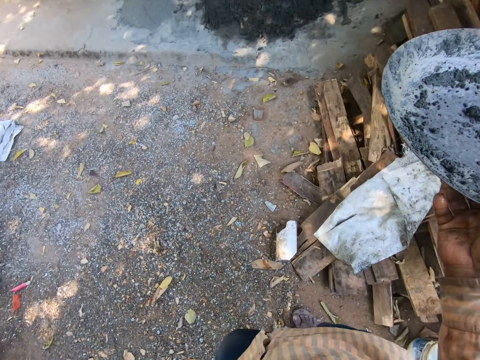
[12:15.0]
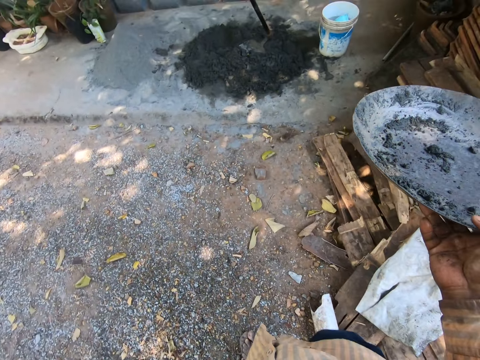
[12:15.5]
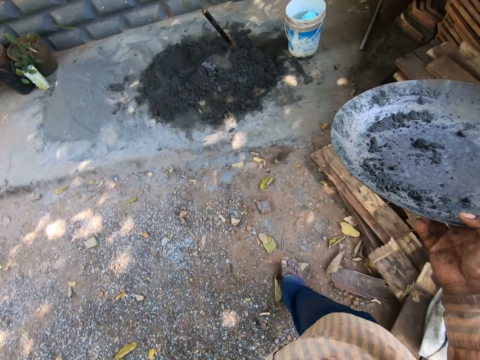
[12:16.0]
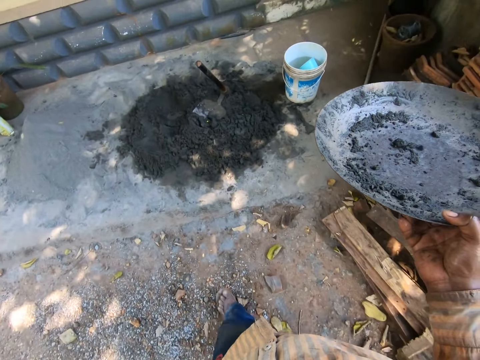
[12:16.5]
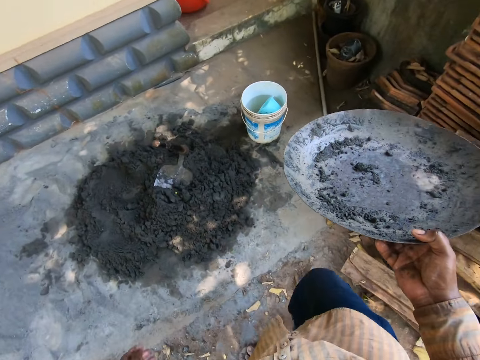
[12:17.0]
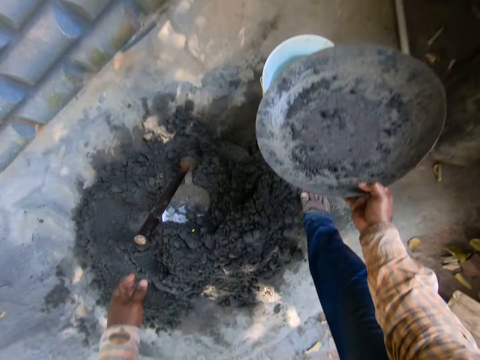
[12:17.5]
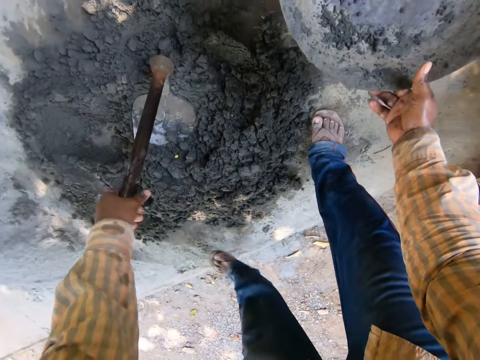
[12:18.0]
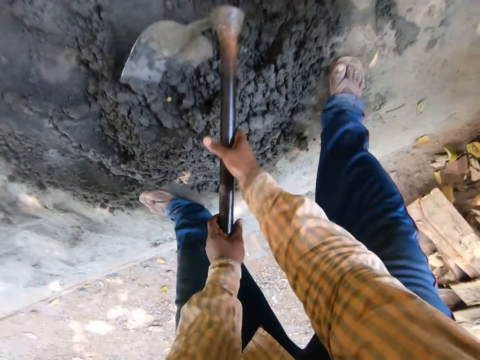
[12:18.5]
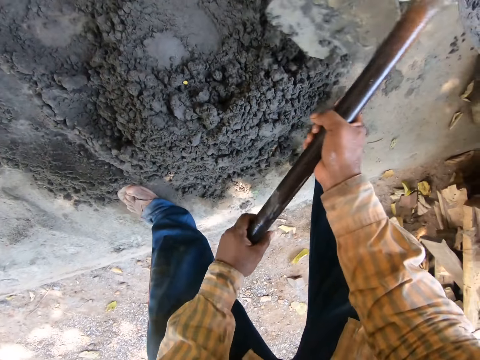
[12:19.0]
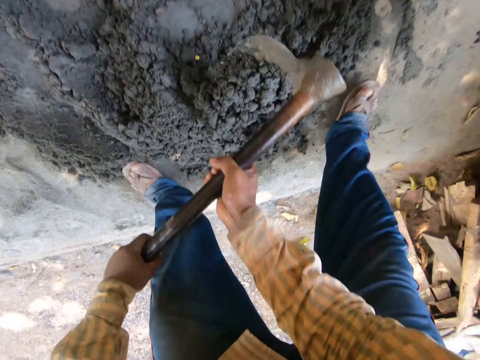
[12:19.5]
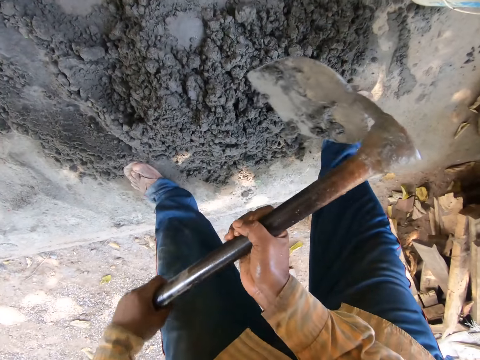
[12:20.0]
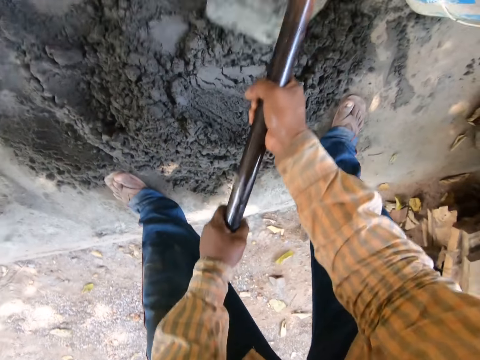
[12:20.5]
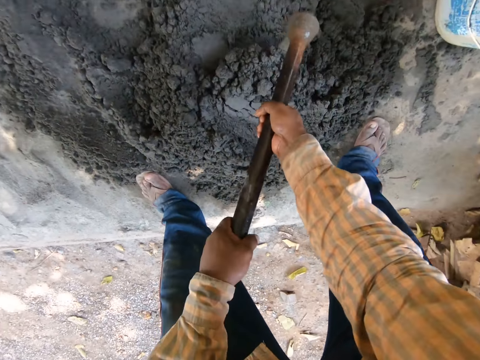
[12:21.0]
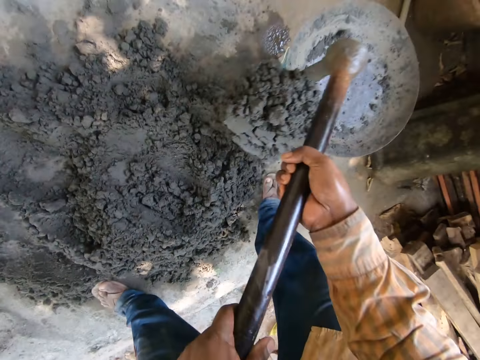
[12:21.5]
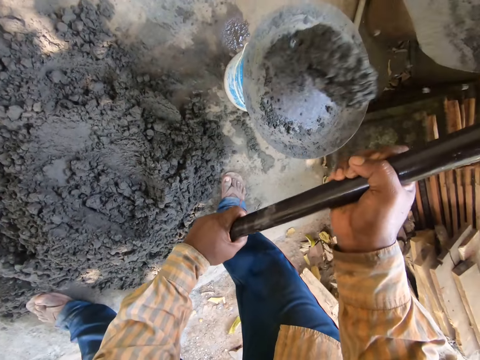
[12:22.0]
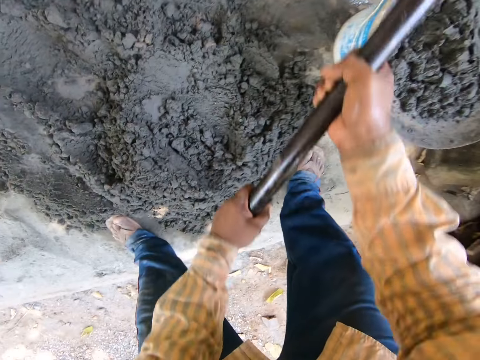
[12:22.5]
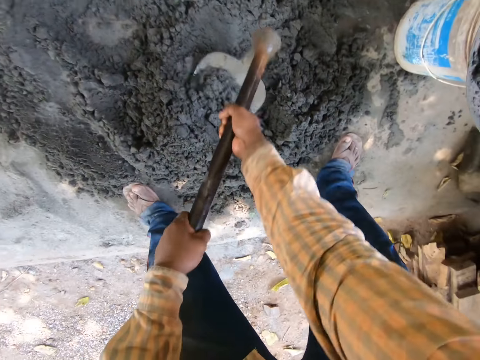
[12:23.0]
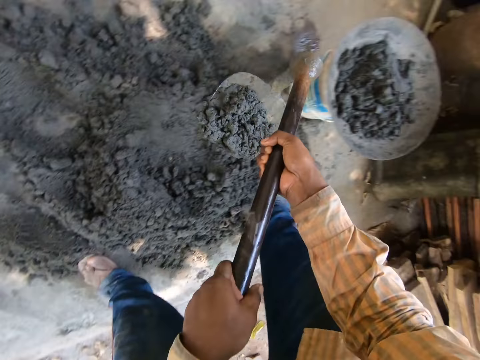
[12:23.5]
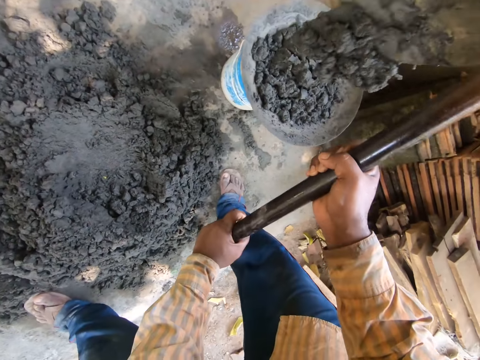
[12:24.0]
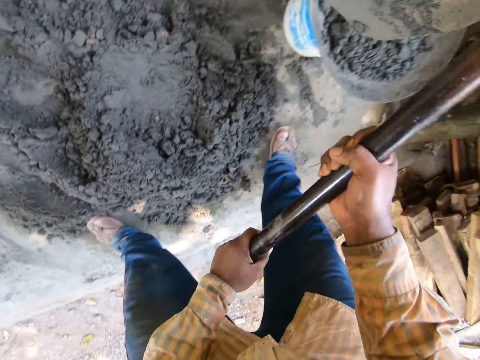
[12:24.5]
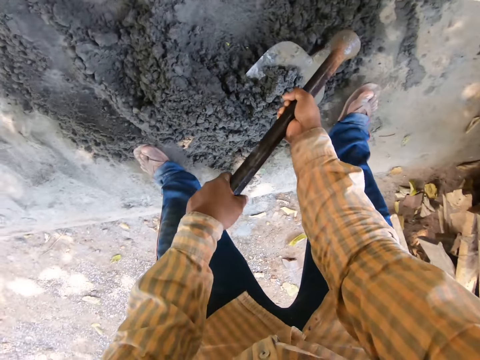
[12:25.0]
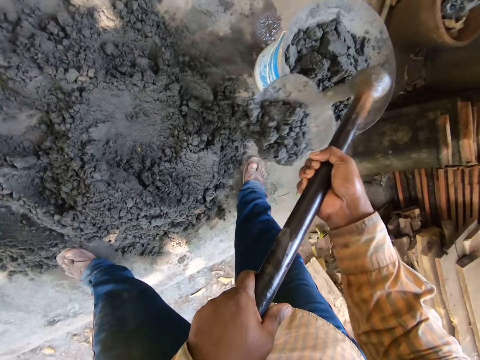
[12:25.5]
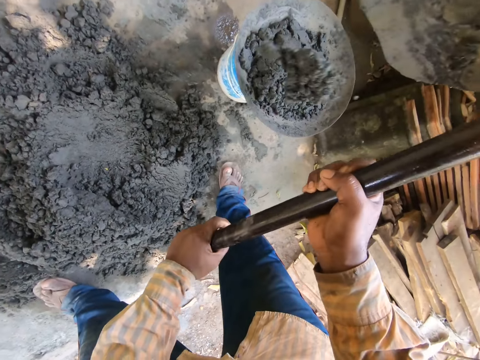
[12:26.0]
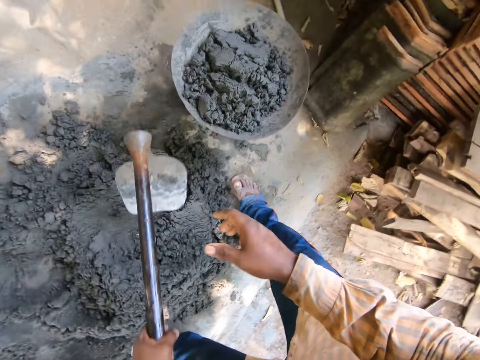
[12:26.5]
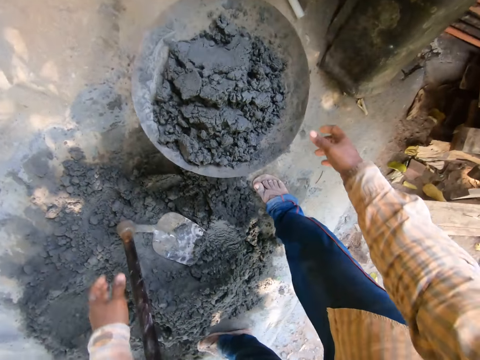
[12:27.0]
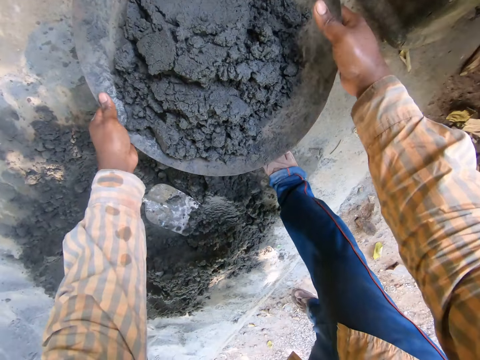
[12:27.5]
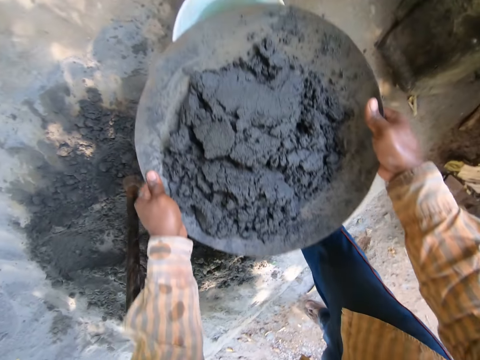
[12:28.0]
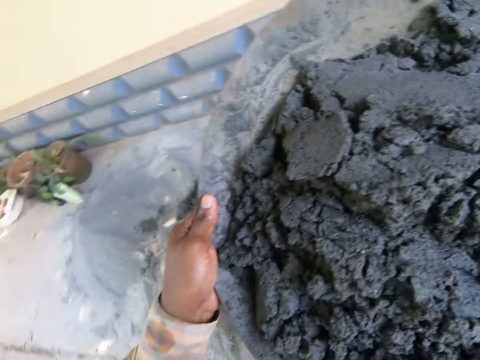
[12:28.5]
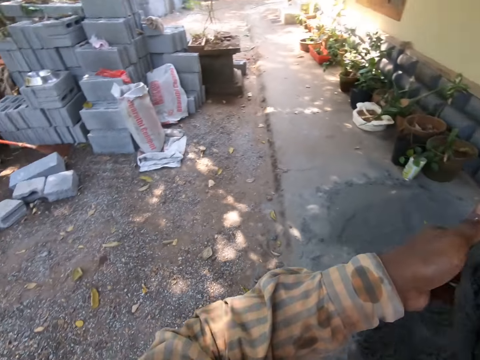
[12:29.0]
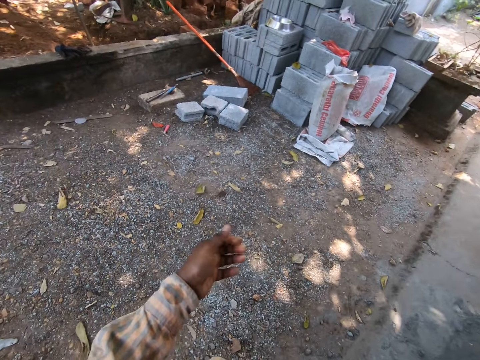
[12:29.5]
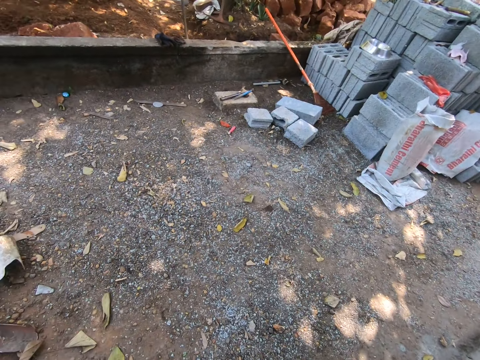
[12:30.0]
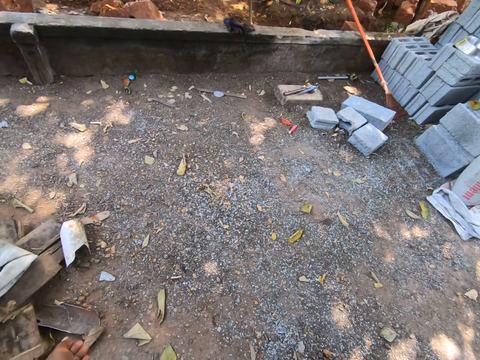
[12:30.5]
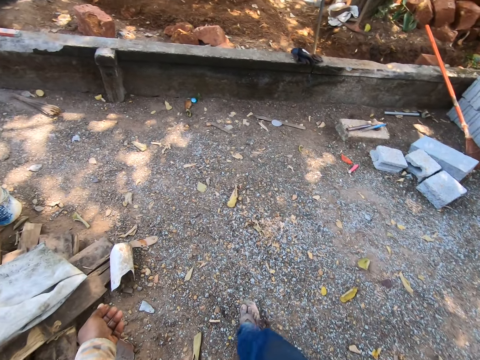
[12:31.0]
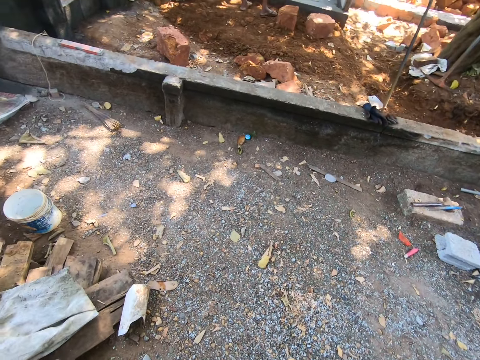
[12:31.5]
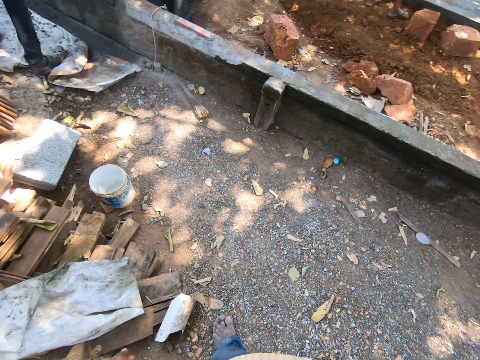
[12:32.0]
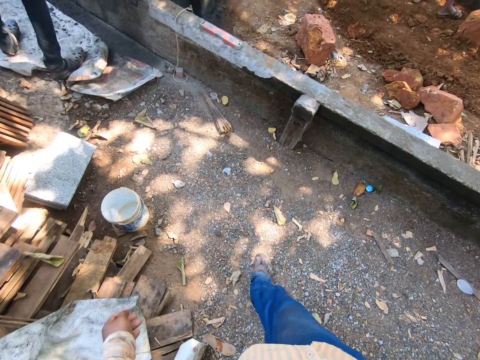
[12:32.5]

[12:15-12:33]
The camera wearer places the head pan on the bucket on the ground with his right hand. He holds the hoe on the ground with his left hand. He holds the hoe on the ground with both hands. He mixes mortar on the ground with the hoe in both hands. He packs mortar from the ground with the hoe in both hands. He pours mortar into the head pan on the bucket with the hoe in both hands. He packs mortar from the ground with the hoe in both hands. He pours mortar into the head pan on the bucket with the hoe in both hands. He packs mortar from the ground with the hoe in both hands. He pours mortar into the head pan on the bucket with the hoe in both hands. He holds the hoe with his left hand. He drops the hoe on the ground with his left hand. He holds the head pan on the bucket with his right hand. He holds the head pan on the bucket with both hands. He picks up the head pan from the bucket with both hands. He carries a bucket with cement. He adjusts the head pan on his right hand with his left hand. He removes his left hand from the head pan in his right hand. He walks.

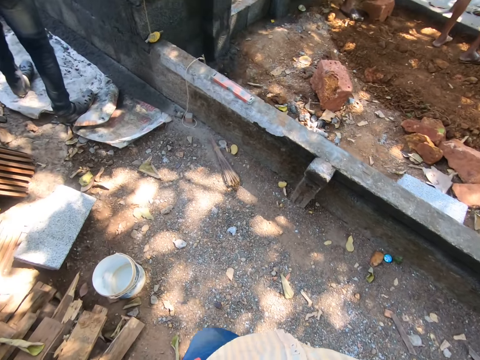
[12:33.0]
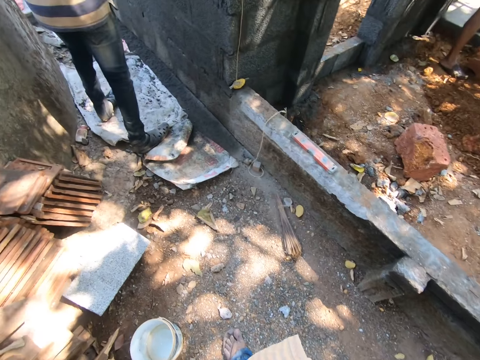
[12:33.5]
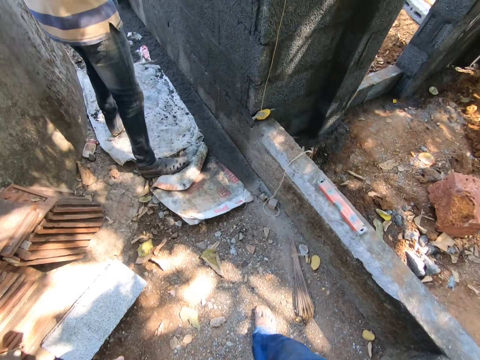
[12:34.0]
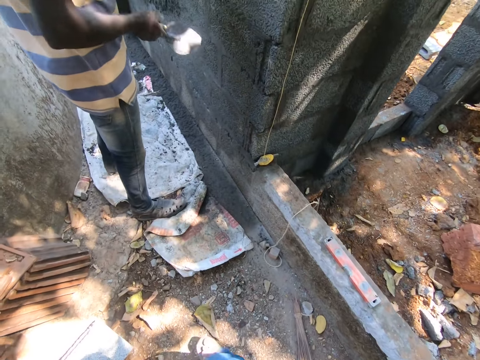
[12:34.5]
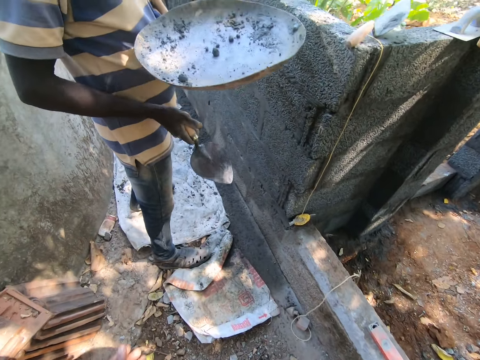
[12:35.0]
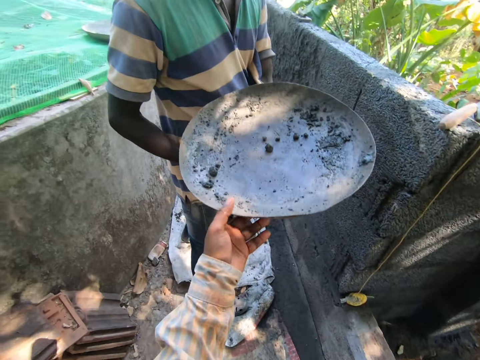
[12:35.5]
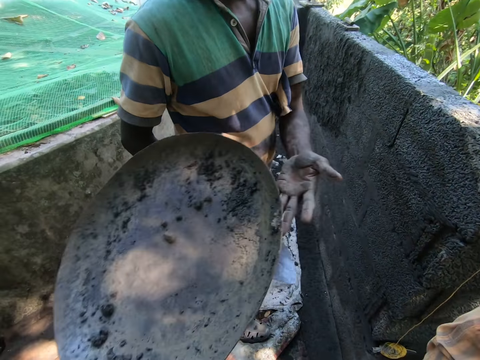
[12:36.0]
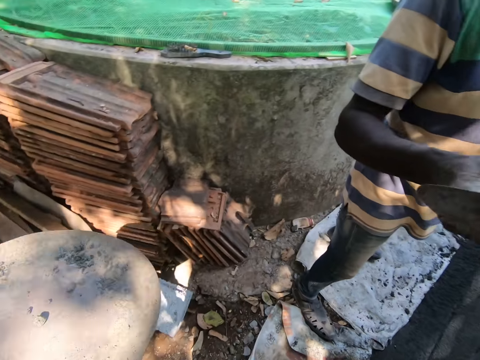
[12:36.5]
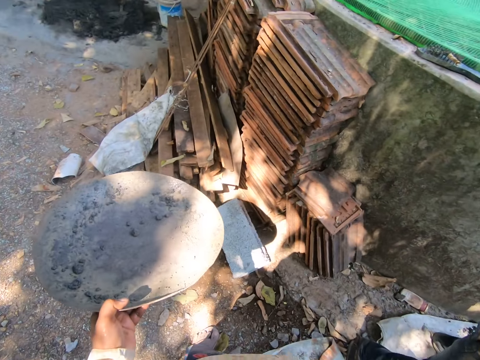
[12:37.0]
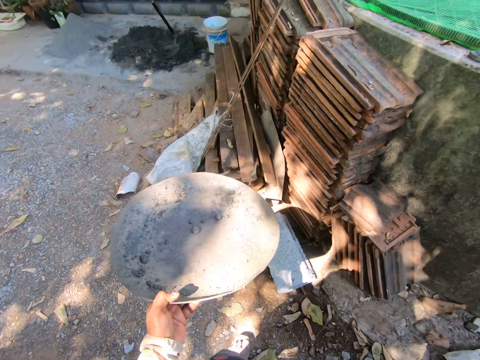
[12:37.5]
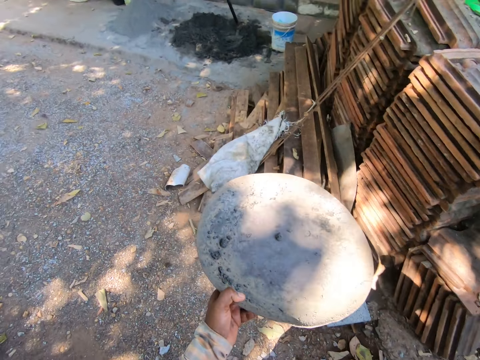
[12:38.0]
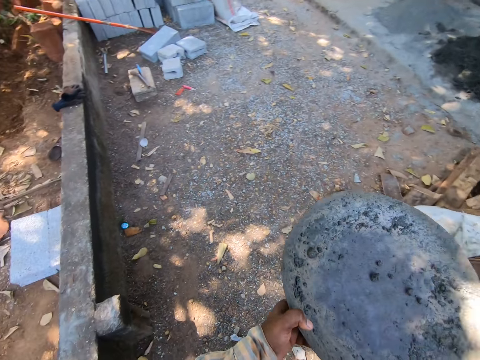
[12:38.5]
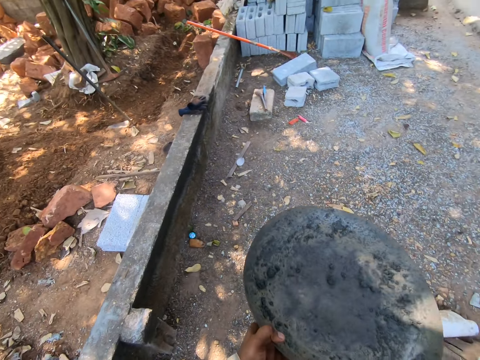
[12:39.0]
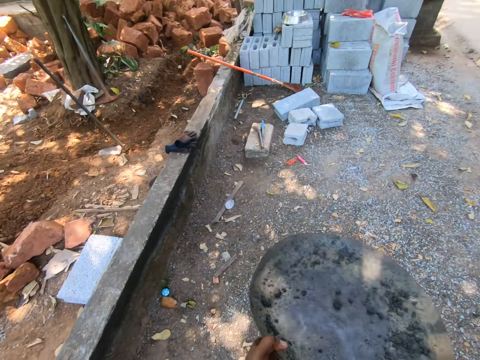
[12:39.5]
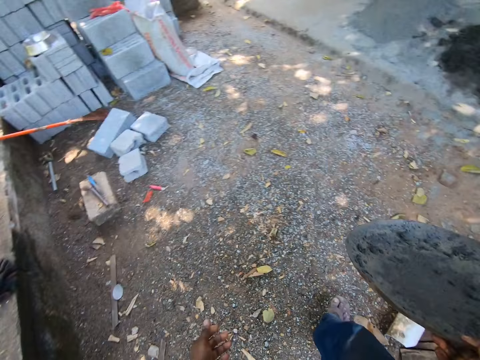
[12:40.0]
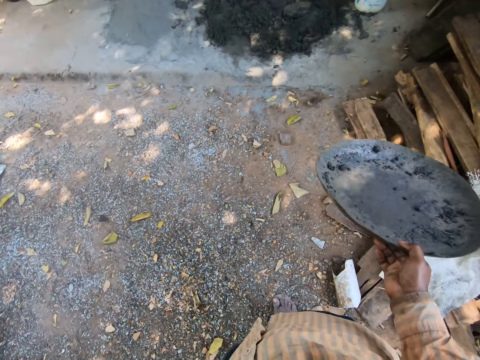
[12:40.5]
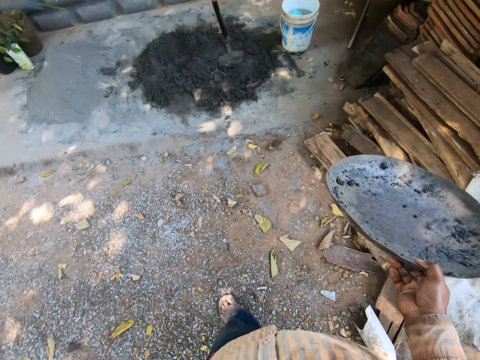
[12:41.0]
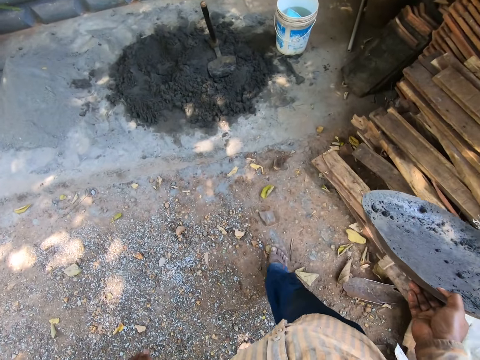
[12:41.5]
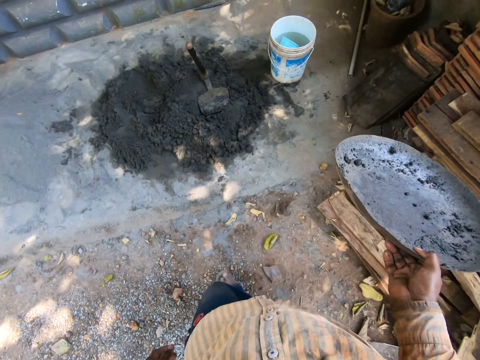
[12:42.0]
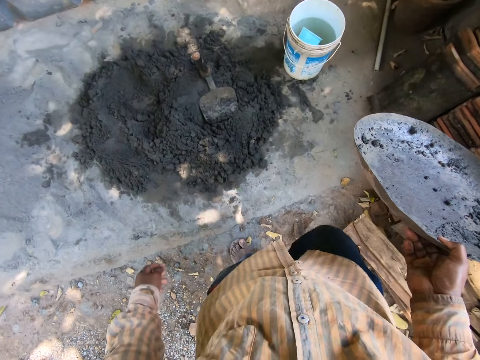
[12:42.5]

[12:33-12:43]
The camera wearer collects the head pan from a man with his left hand. He holds the head pan with both hands. He interacts with the man. He holds the head pan with his right hand. He talks and walks.
